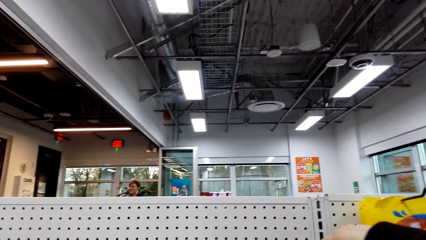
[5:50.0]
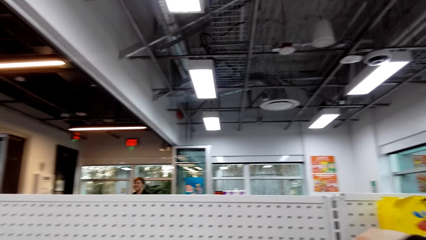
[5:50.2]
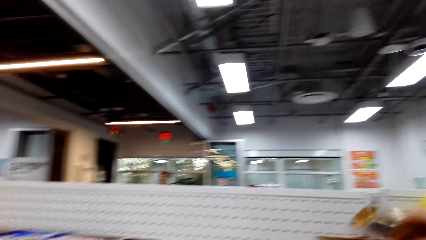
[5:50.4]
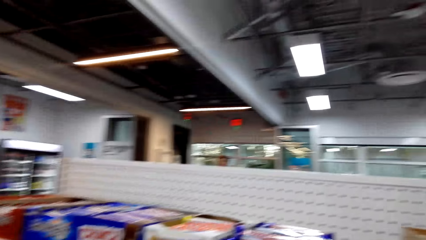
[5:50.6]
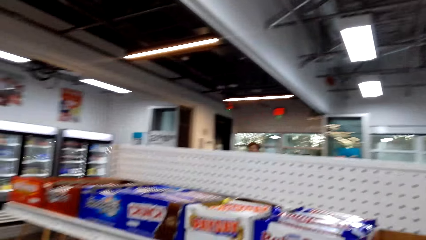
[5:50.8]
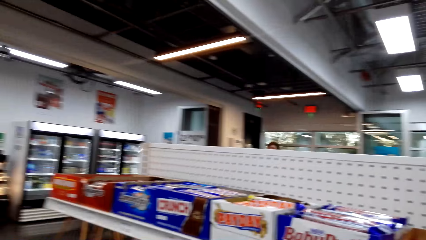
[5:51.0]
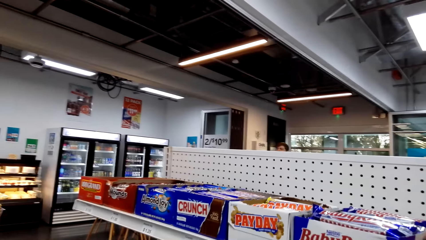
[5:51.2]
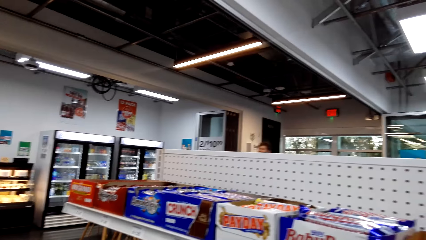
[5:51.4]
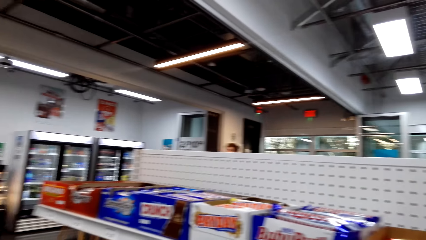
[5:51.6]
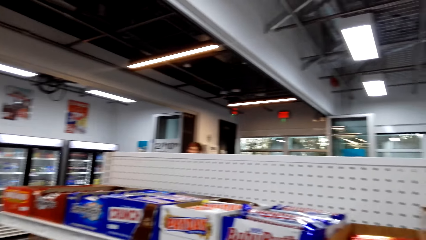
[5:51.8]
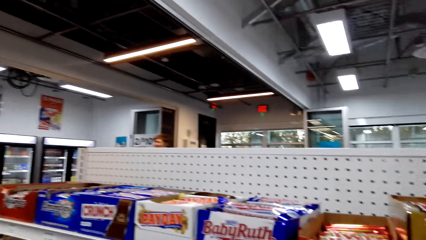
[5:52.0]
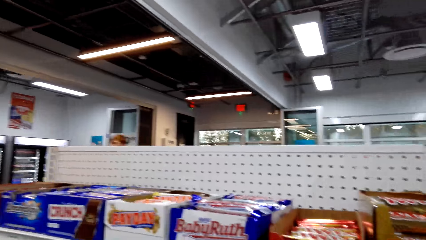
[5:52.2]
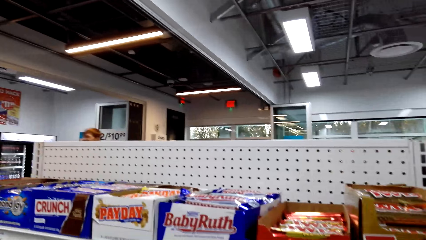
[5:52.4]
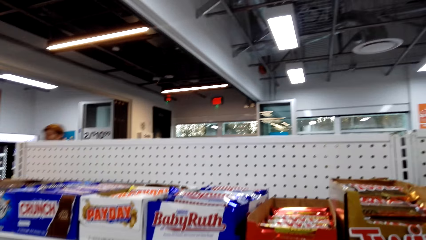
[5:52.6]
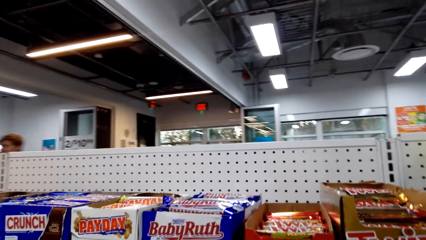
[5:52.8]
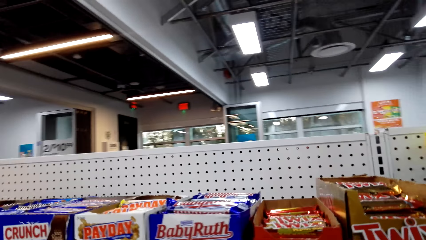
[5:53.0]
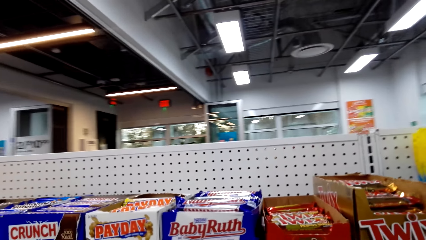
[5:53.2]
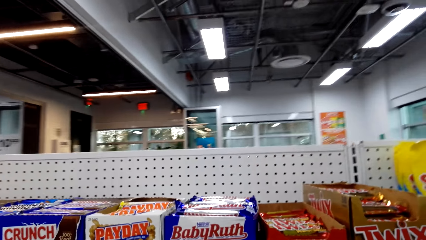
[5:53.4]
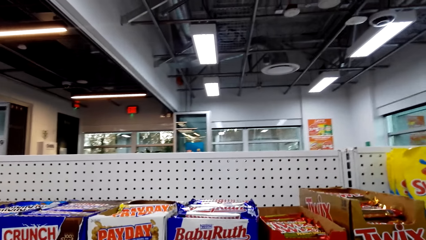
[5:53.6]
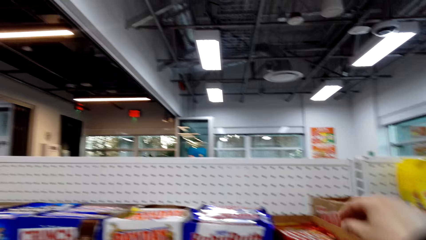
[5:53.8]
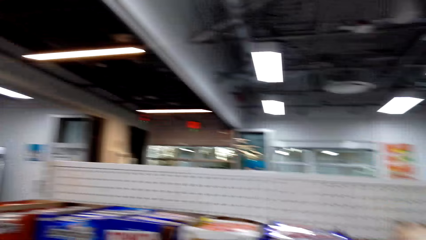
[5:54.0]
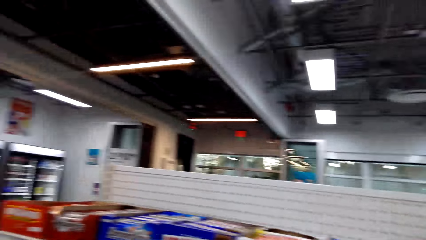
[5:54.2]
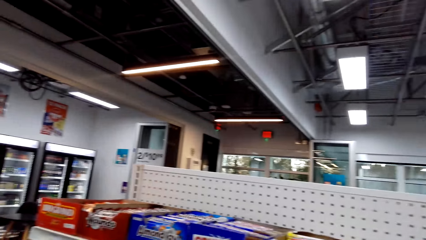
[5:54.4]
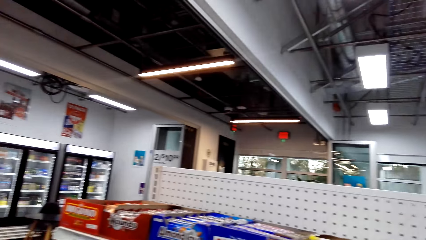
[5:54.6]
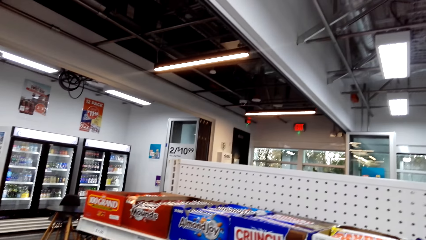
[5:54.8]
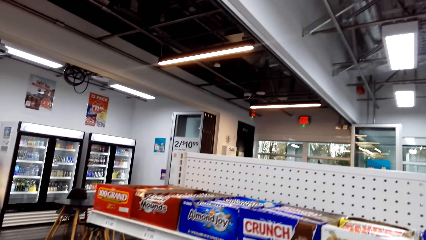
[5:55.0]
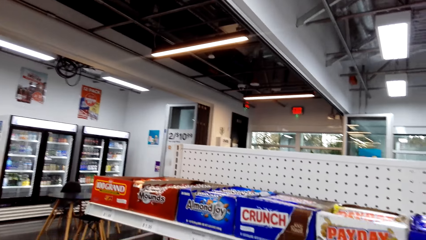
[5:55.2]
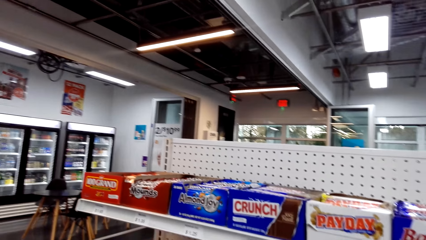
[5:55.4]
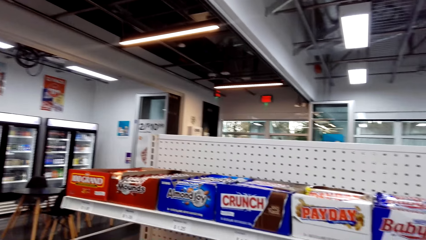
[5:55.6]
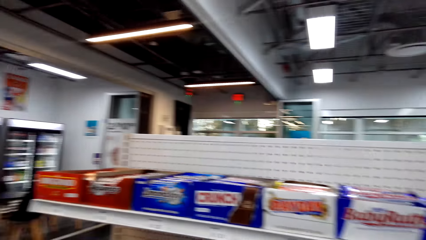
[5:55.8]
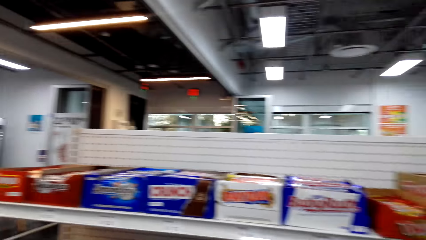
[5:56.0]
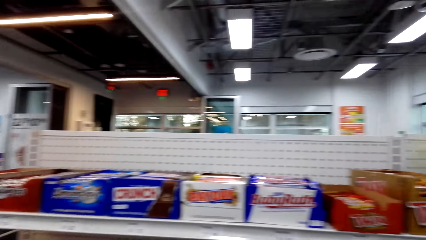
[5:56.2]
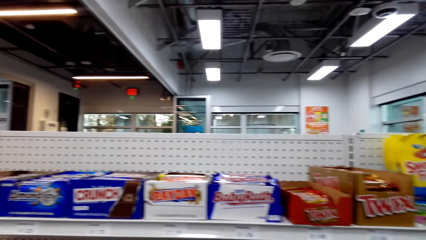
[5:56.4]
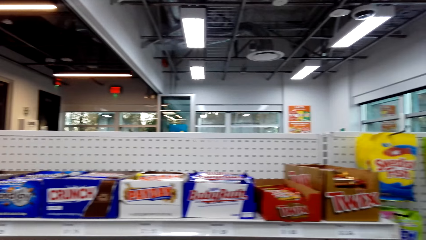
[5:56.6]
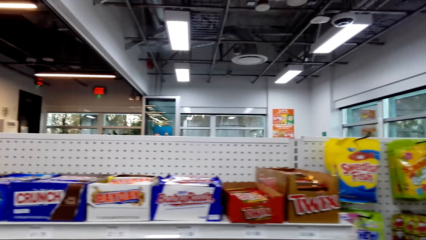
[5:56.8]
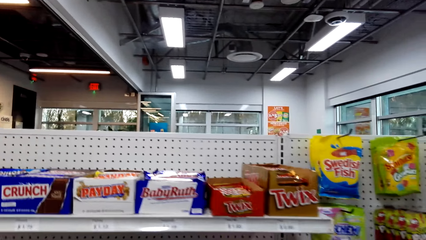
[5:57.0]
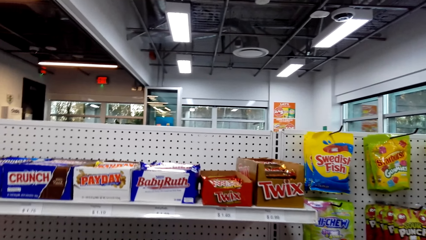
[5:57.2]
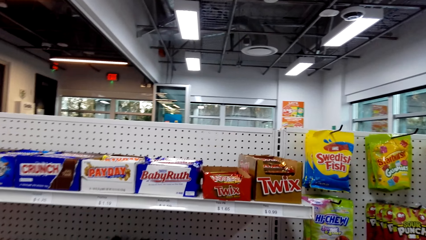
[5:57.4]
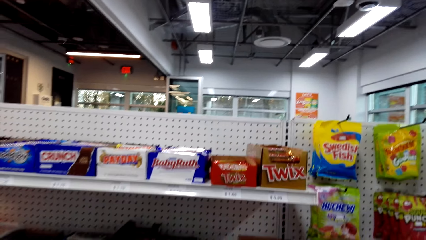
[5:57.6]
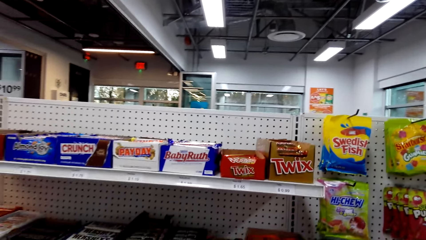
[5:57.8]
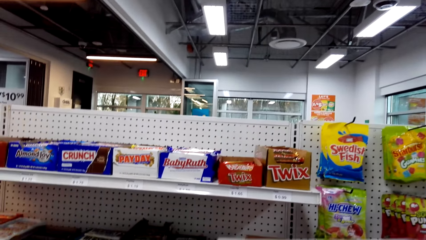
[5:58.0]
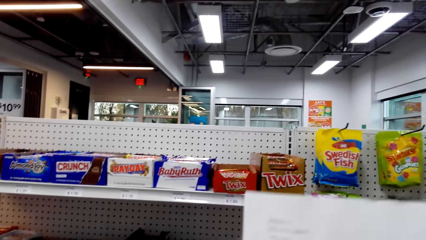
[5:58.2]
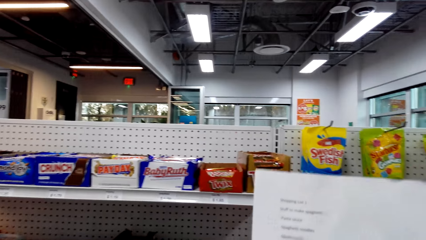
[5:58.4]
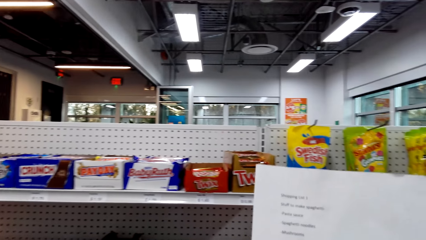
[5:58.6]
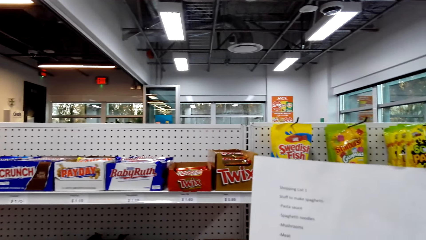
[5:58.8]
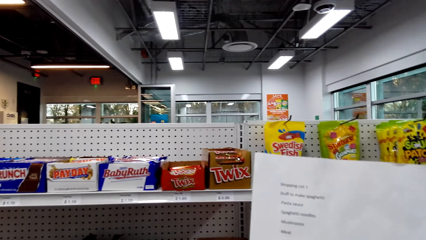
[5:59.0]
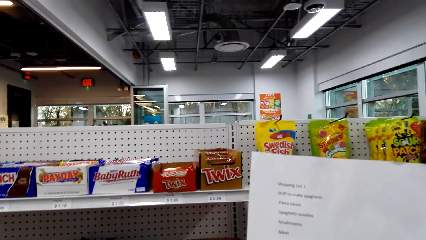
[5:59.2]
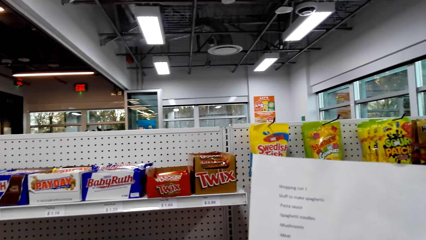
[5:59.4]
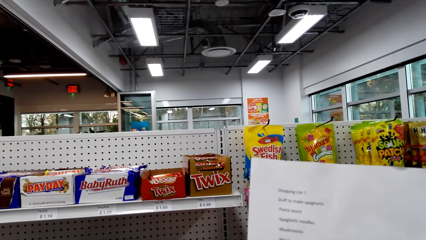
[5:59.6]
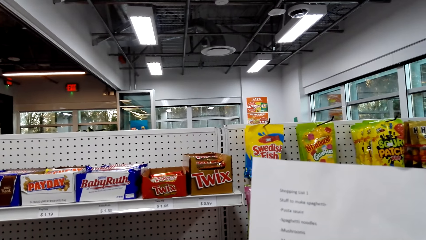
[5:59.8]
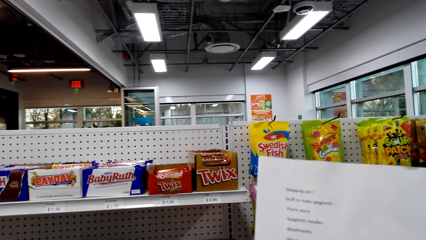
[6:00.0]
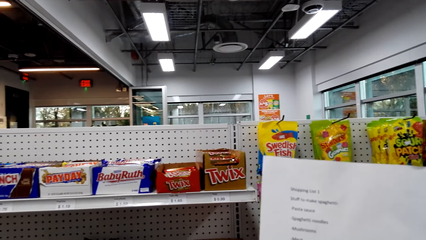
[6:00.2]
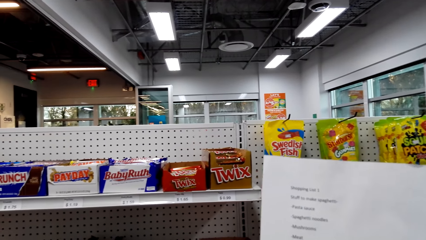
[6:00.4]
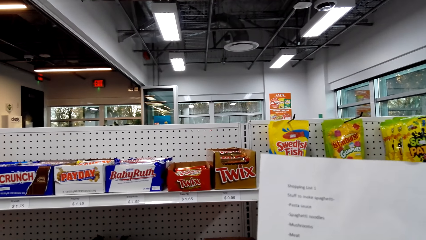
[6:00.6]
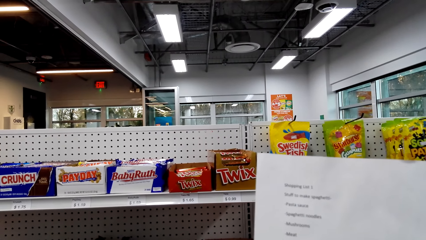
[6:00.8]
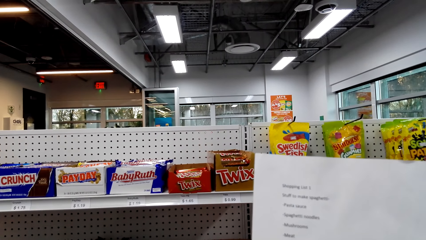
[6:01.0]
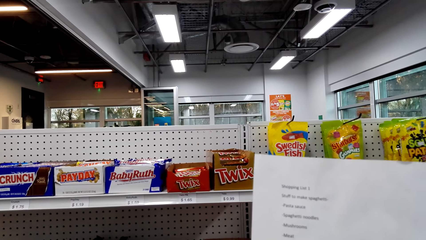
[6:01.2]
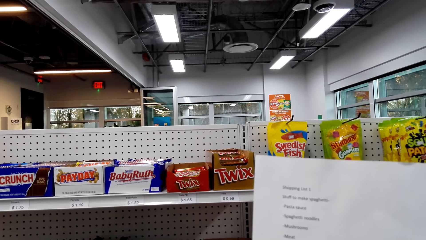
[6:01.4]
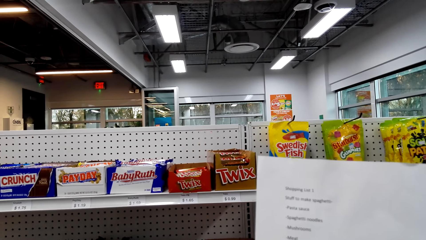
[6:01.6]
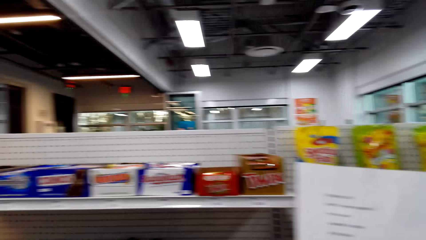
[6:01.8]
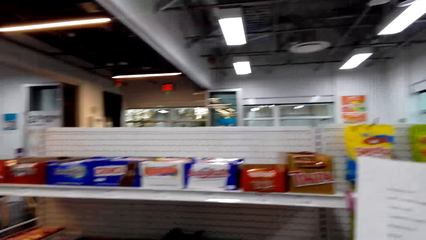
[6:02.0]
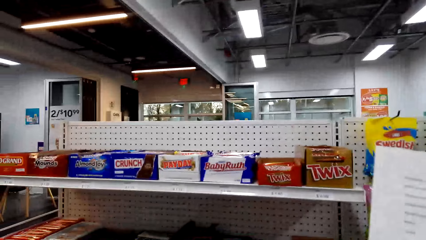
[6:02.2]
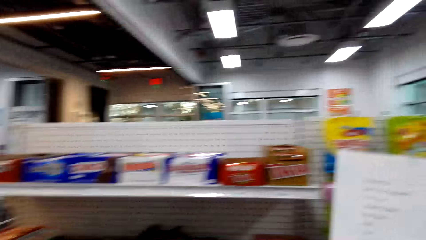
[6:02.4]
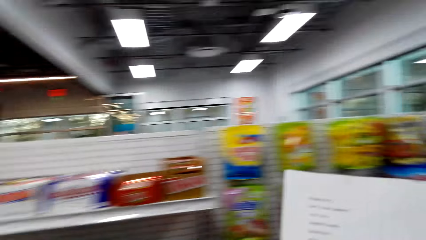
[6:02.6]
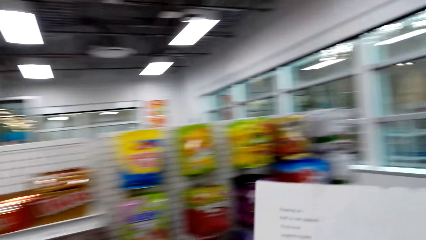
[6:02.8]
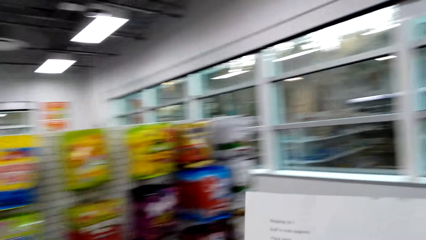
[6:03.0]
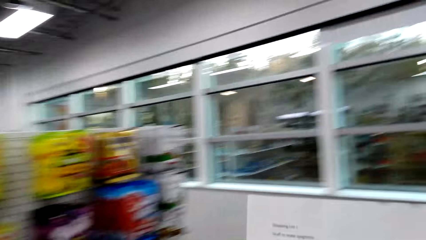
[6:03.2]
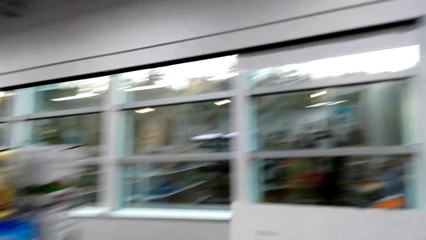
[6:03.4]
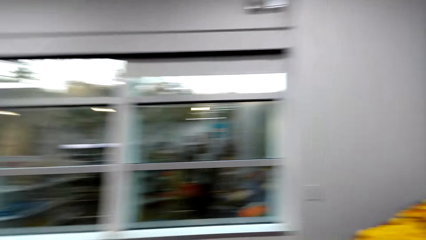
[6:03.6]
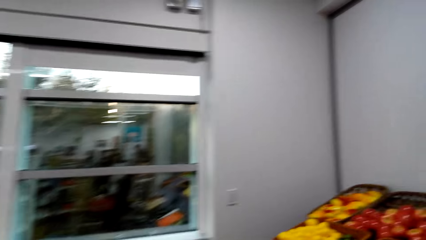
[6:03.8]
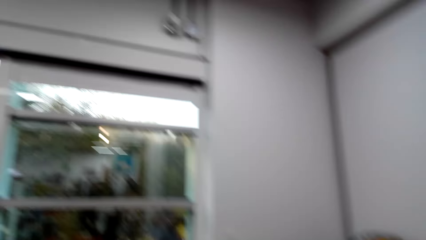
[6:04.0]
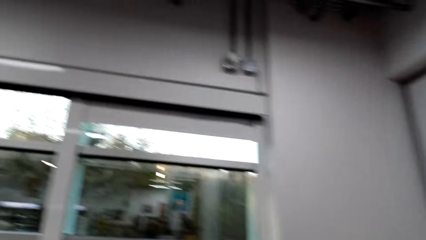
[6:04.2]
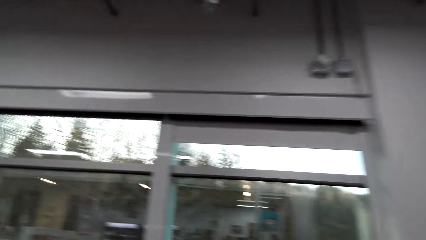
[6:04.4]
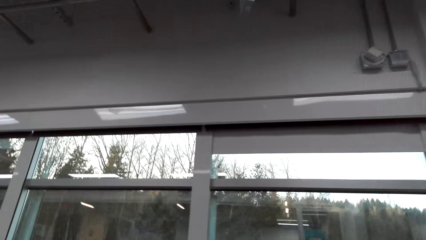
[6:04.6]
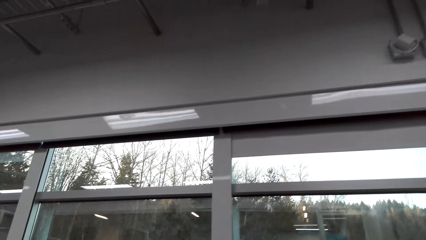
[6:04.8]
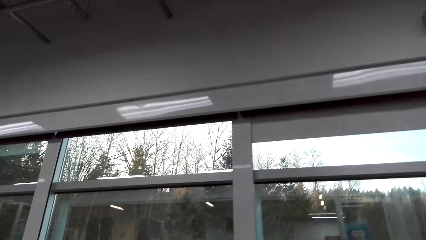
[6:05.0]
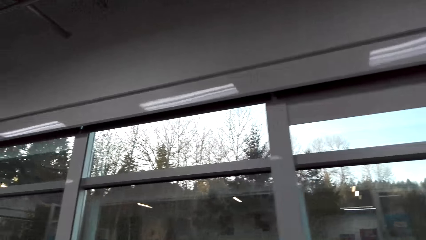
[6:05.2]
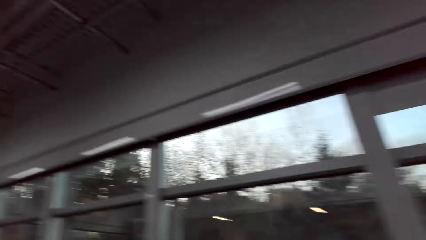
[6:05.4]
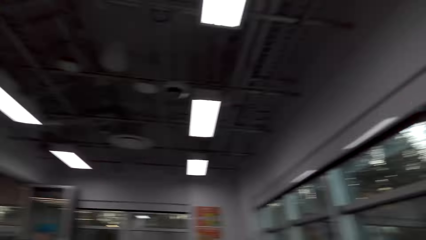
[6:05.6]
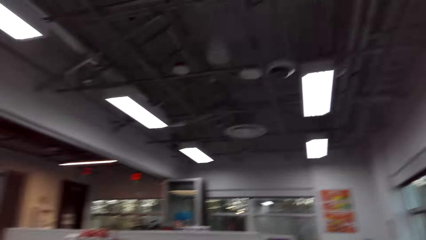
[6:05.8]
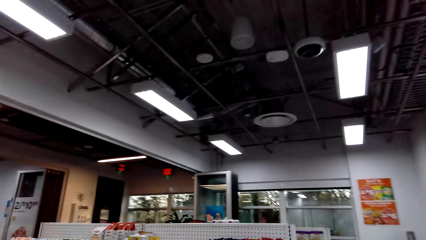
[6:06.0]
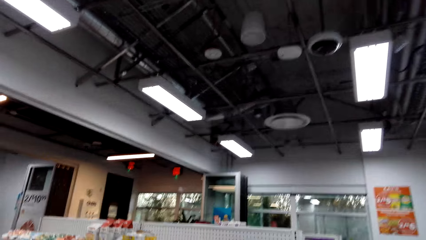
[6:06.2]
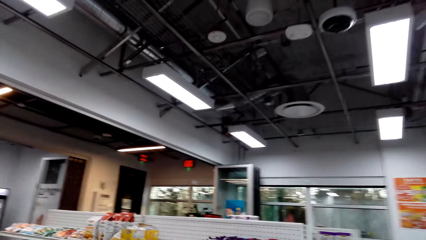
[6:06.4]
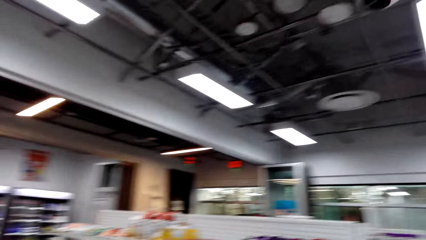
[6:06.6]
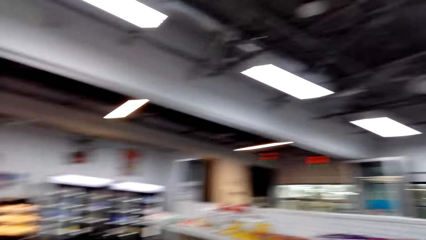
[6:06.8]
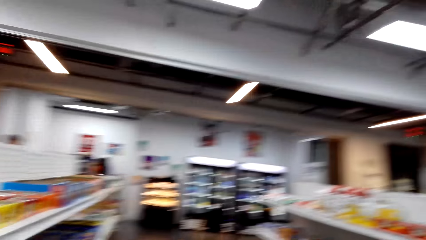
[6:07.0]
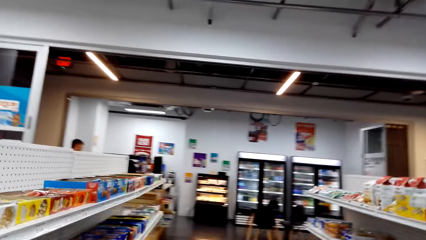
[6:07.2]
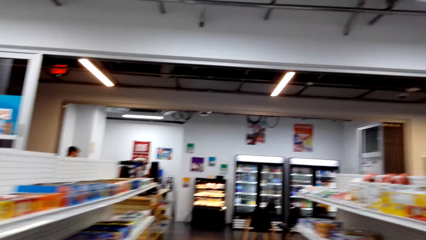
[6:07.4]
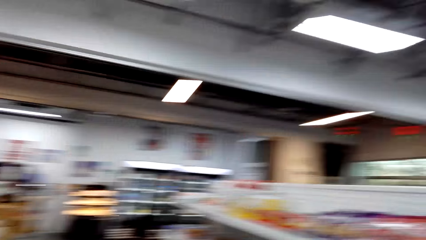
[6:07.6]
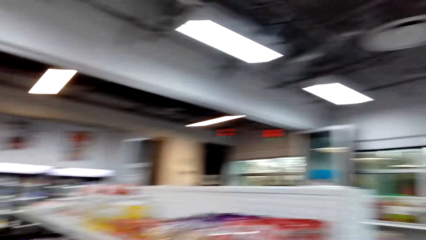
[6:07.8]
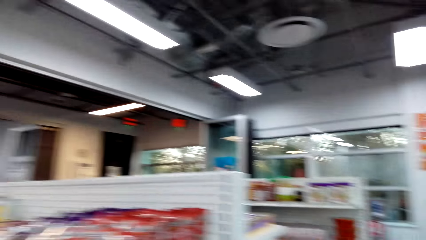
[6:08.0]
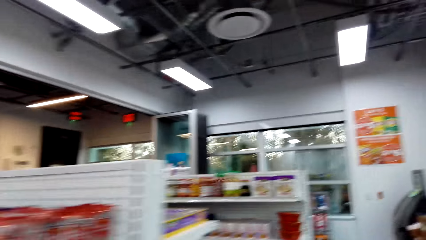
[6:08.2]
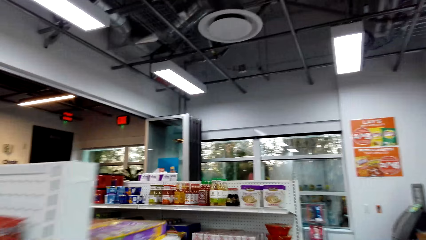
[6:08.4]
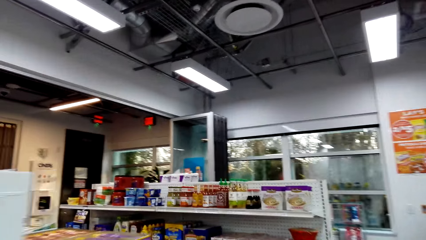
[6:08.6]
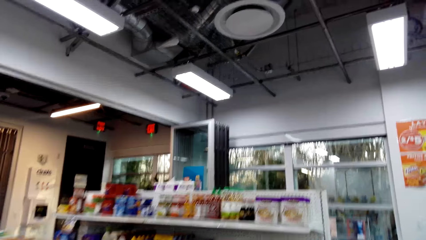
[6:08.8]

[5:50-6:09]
The camera wearer picks a pack of candies and drops the pack of candy in the shopping basket. They look at the items on the shelf. They pick a pack of something from the shelf. They drop the pack in the shopping basket. They read the shopping list. They turn around. They walk around the supermarket.
